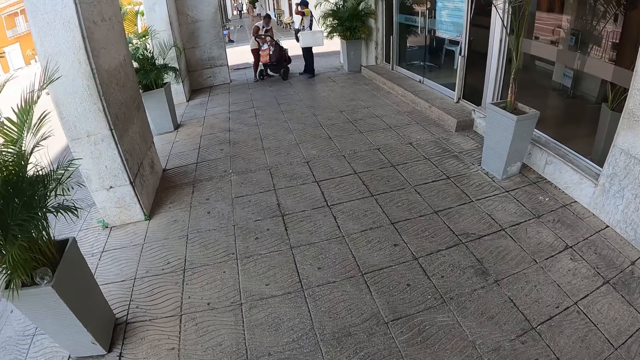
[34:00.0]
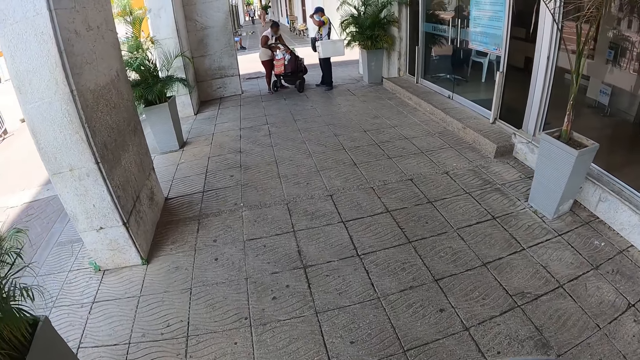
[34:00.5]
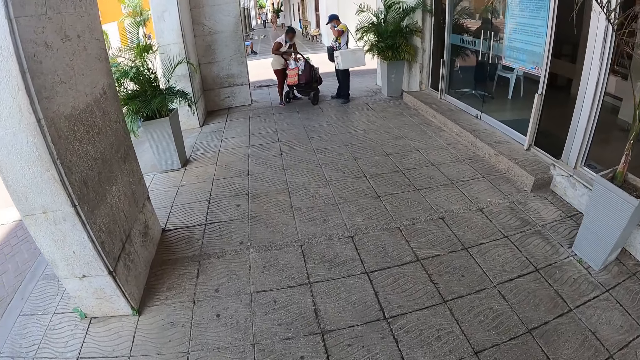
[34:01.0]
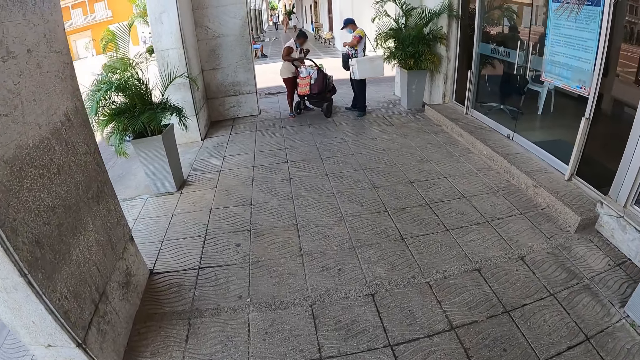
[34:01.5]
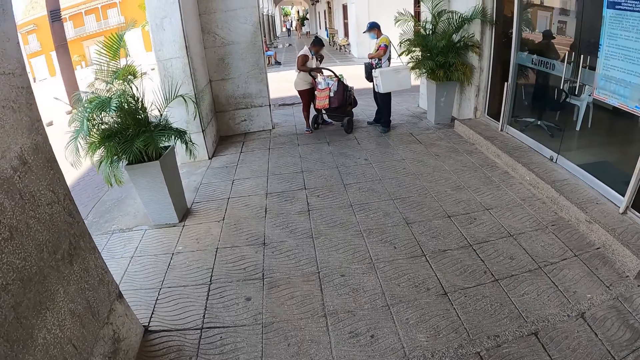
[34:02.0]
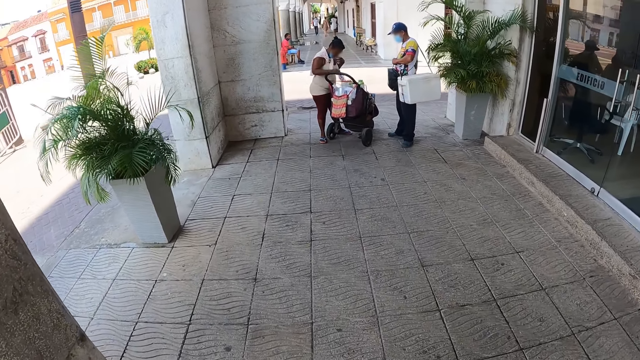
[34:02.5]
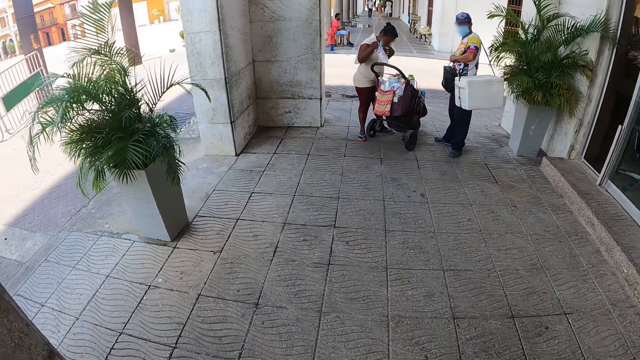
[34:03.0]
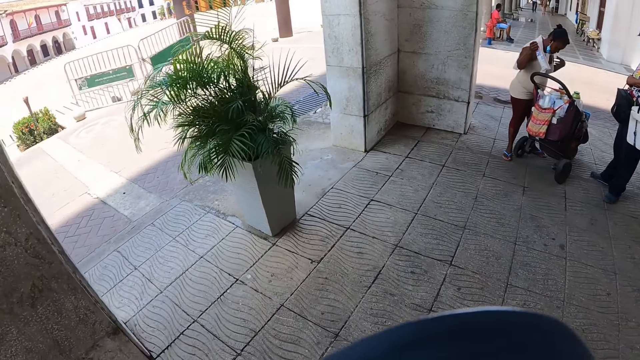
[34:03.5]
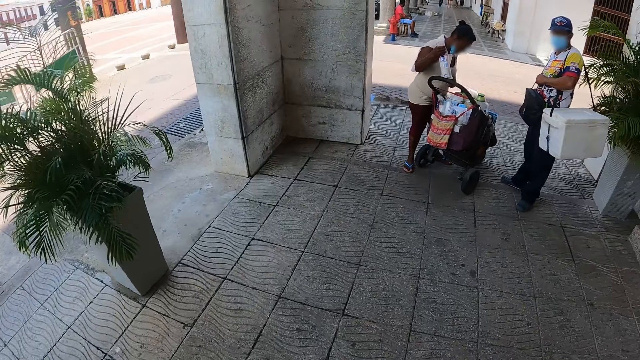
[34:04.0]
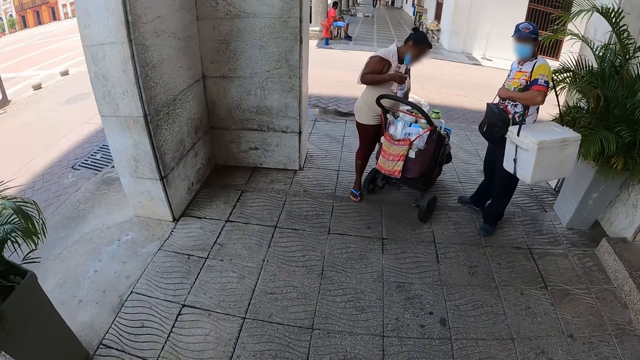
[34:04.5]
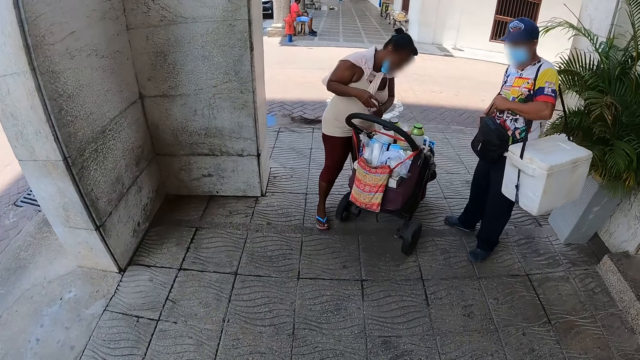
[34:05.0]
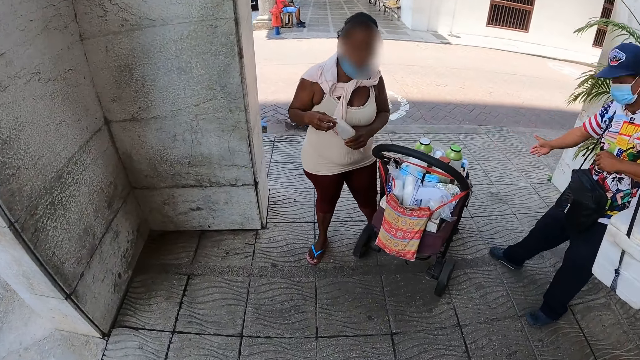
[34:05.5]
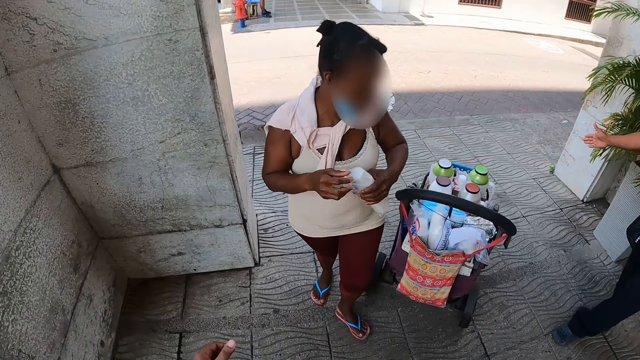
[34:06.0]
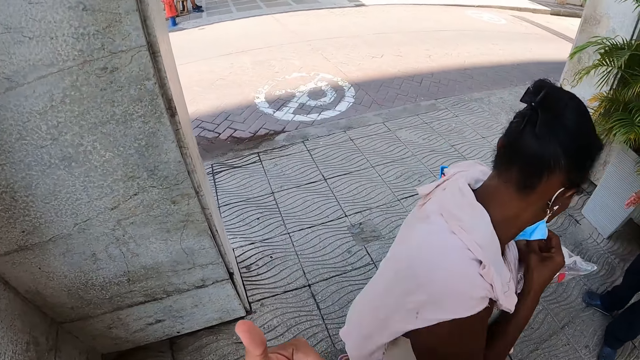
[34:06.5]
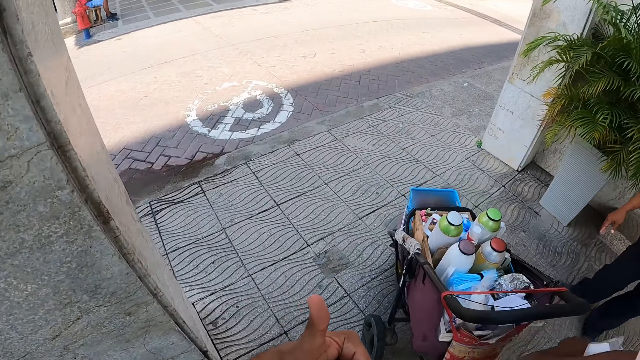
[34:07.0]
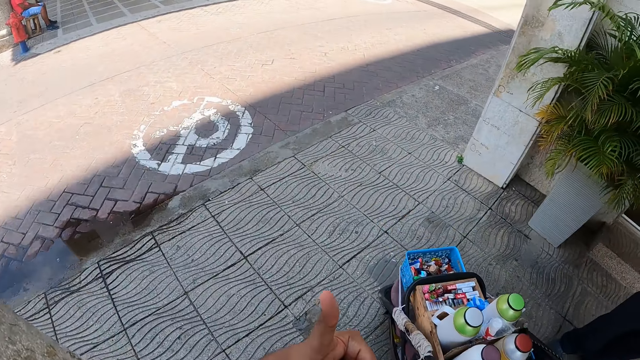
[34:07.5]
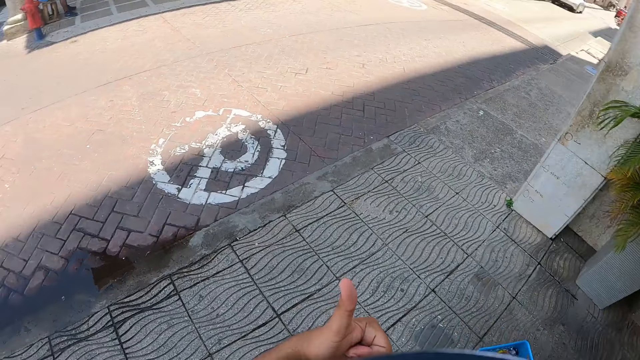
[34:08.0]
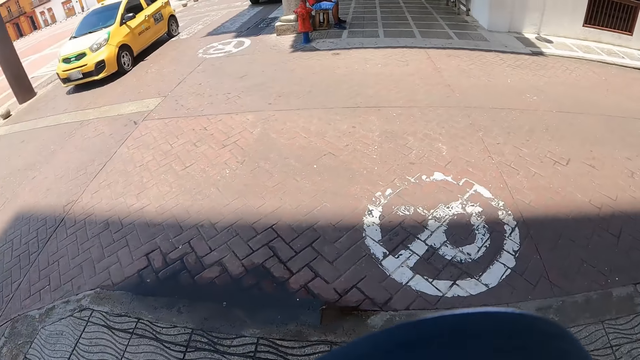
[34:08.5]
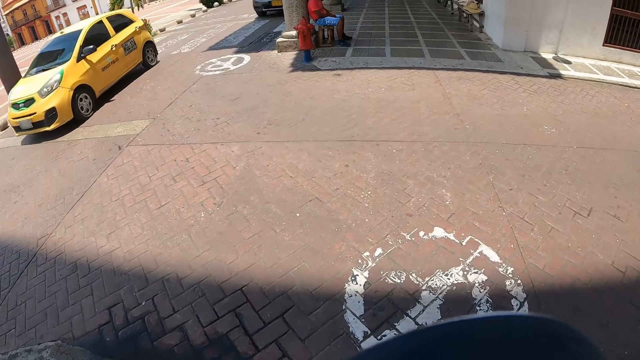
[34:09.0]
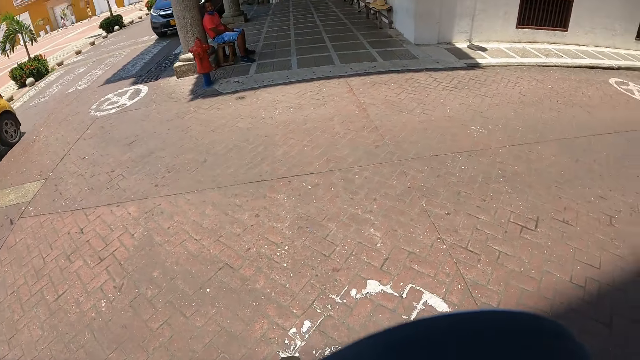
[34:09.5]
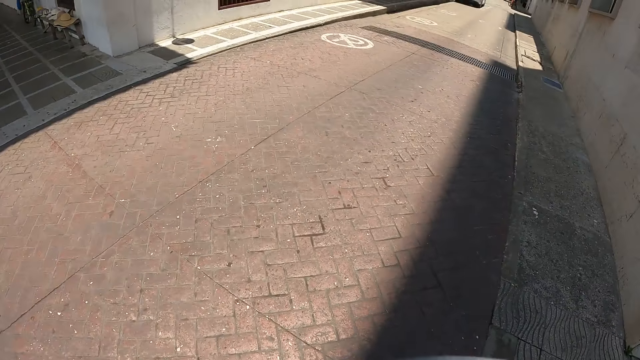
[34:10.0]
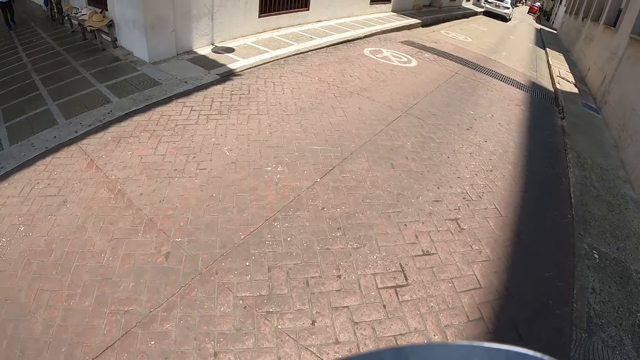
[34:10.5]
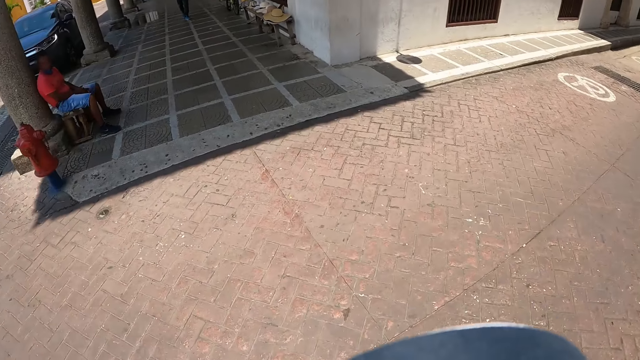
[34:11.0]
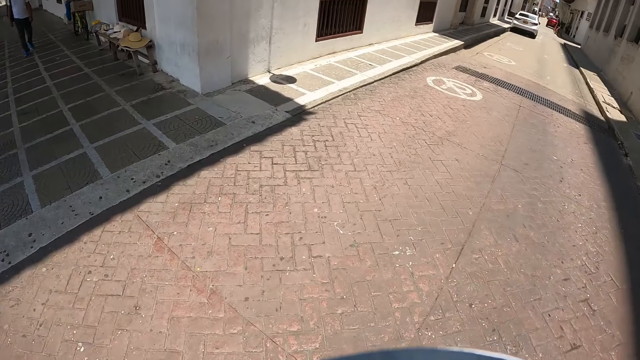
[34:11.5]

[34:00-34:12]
A man fixes the cap on his head. The man uses gestures. The camera wearer uses gestures.

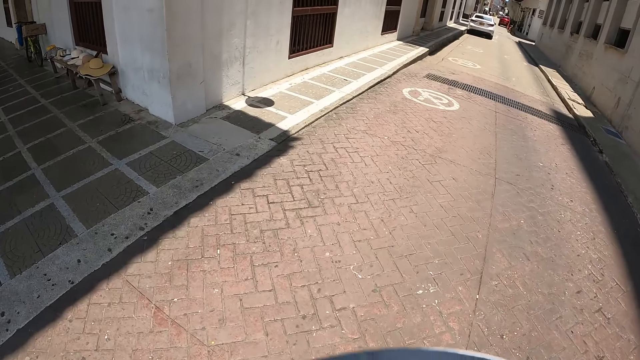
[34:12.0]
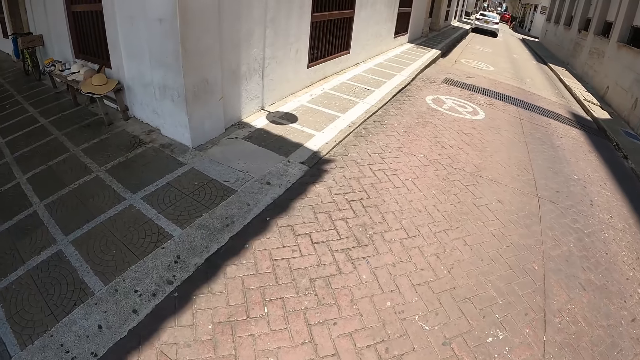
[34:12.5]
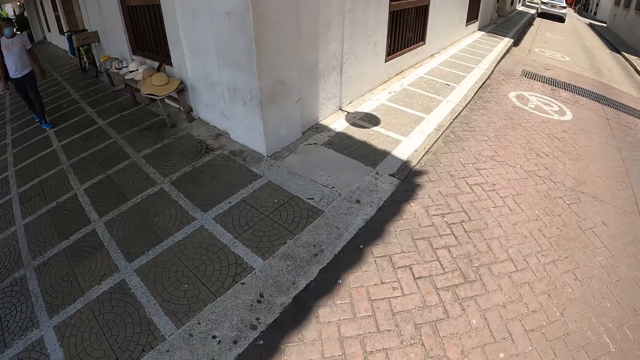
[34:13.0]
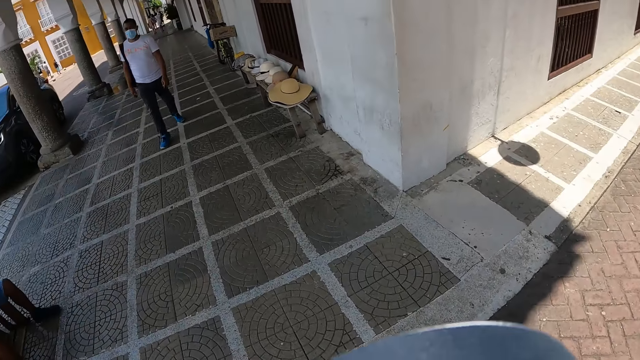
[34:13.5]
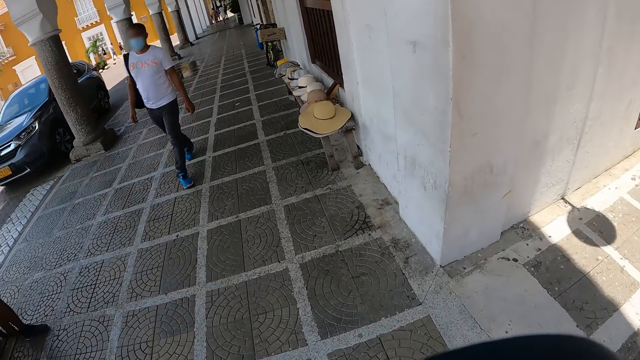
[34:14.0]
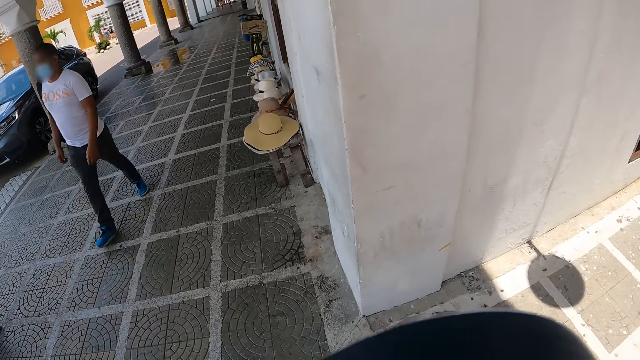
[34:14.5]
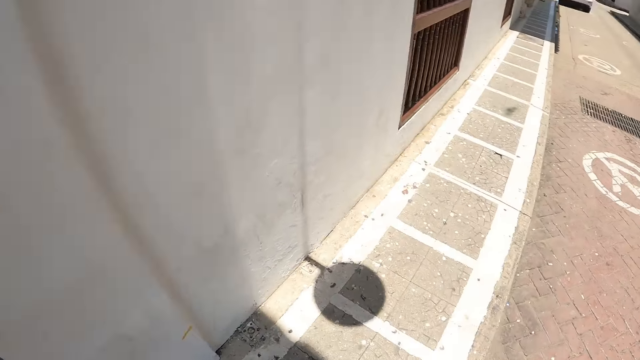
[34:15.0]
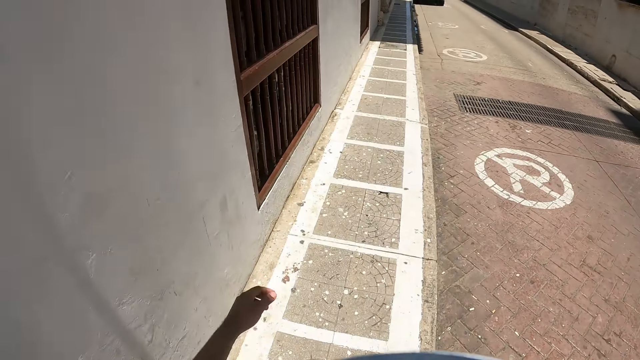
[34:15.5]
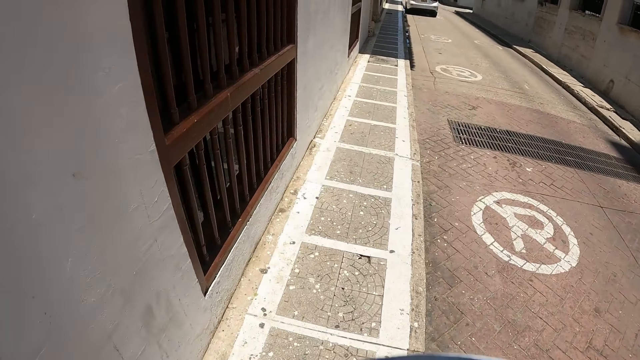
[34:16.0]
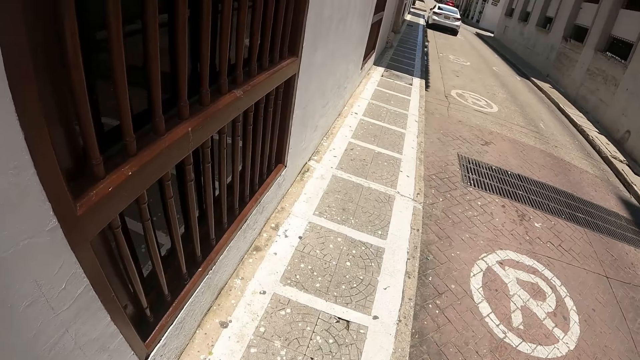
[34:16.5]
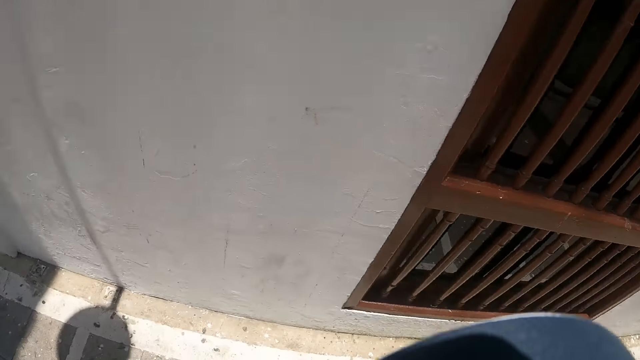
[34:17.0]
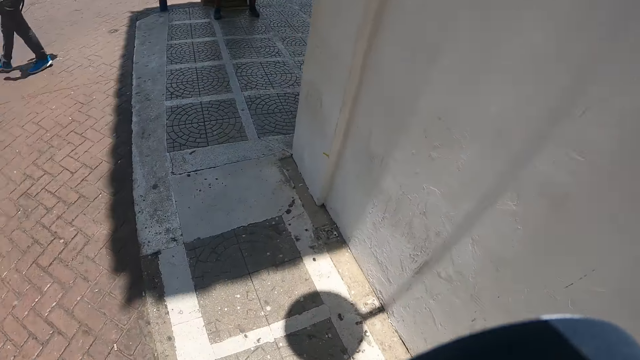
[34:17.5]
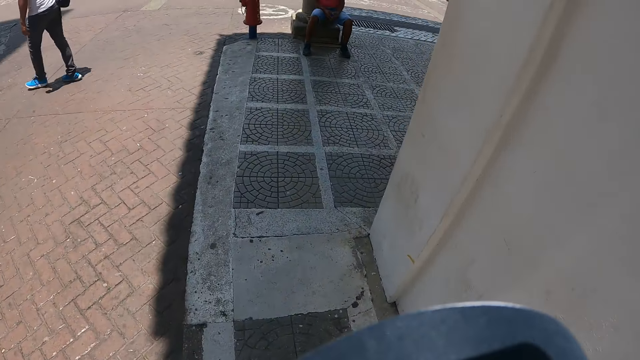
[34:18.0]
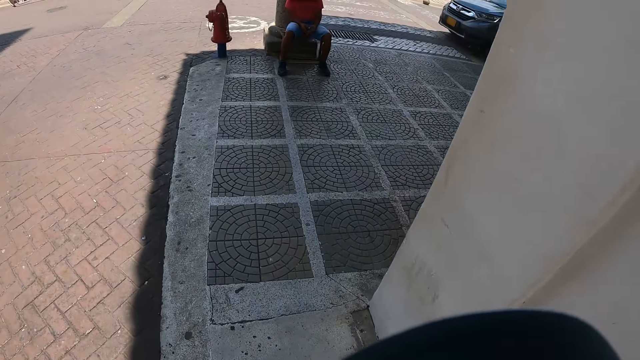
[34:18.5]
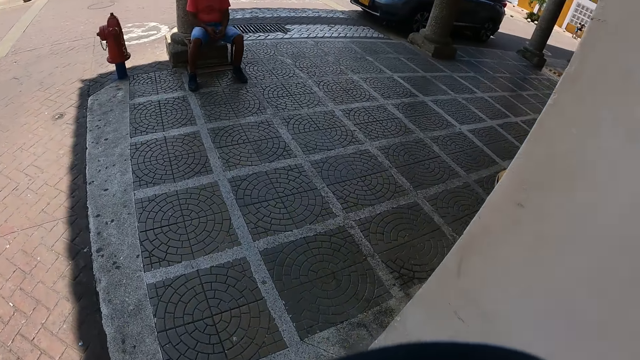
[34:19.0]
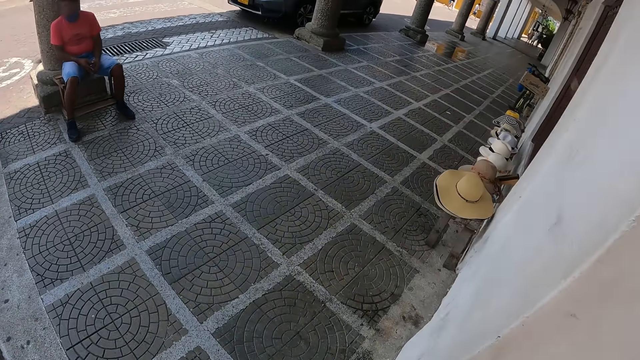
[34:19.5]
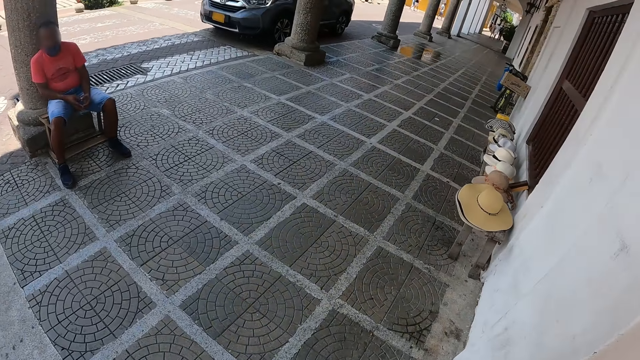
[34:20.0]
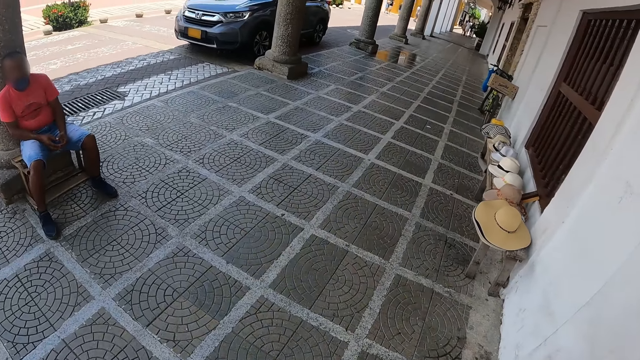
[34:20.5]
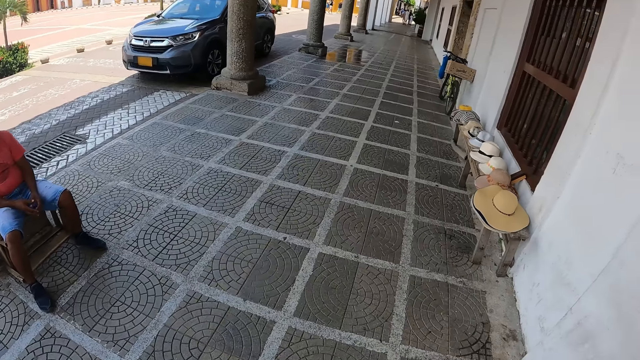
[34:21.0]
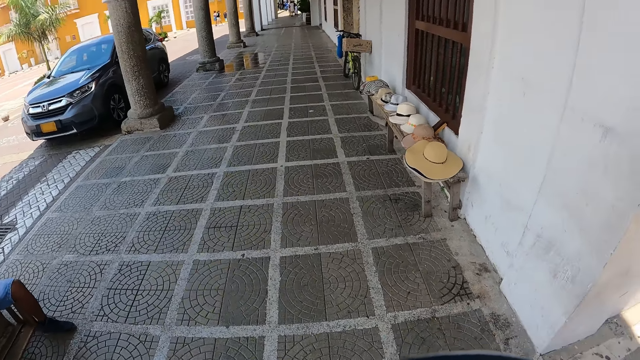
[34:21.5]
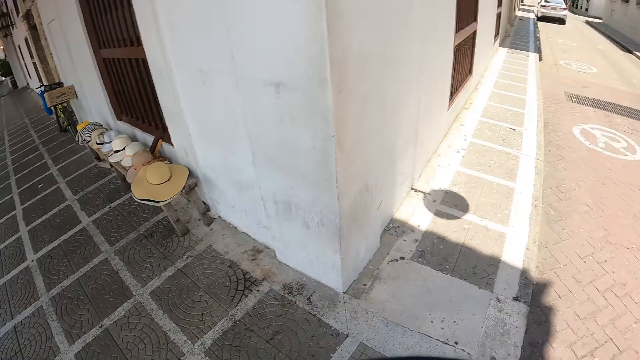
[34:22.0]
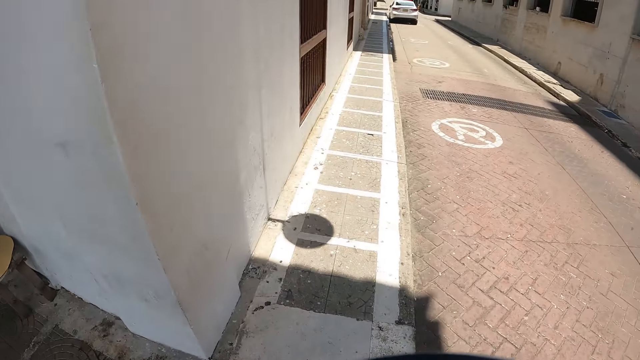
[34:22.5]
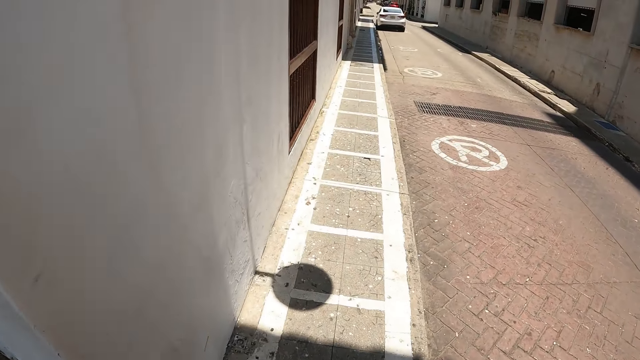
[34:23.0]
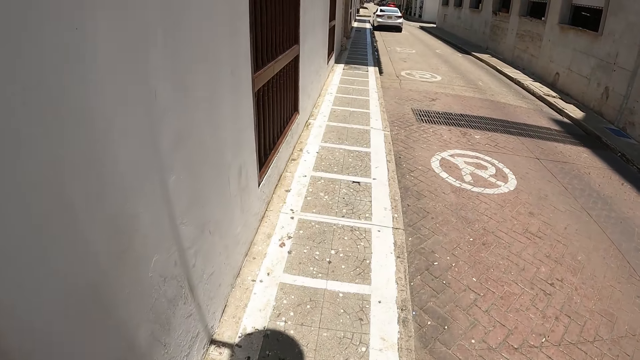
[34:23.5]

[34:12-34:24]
The camera wearer turns around the walkway. They walk around. They turn around. They walk along the walkway.
